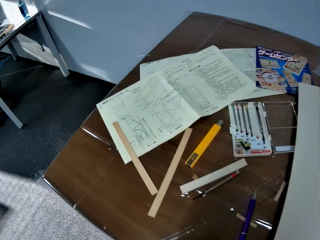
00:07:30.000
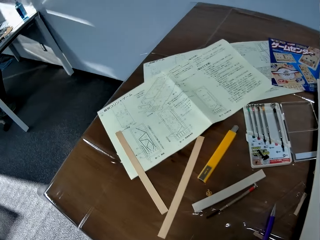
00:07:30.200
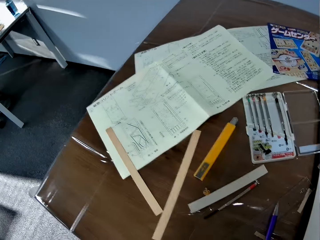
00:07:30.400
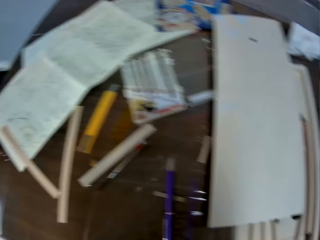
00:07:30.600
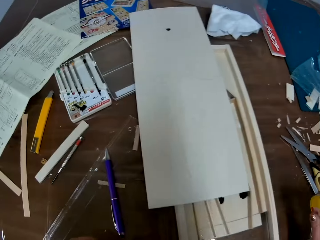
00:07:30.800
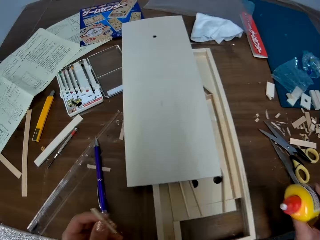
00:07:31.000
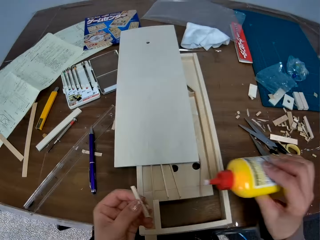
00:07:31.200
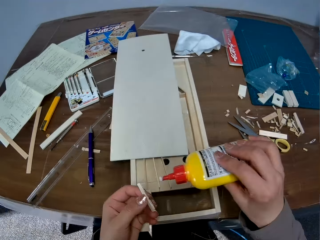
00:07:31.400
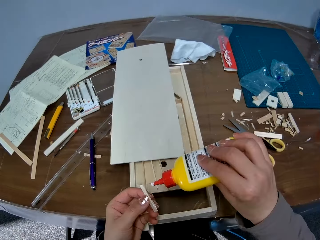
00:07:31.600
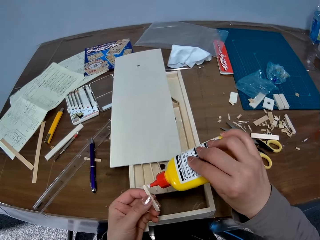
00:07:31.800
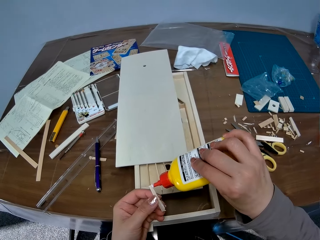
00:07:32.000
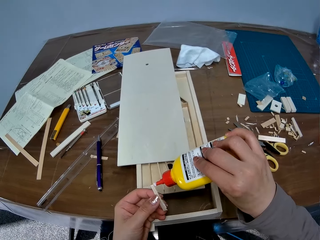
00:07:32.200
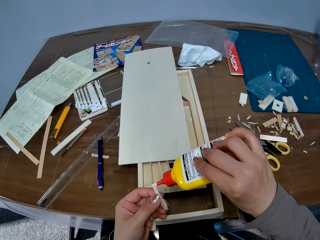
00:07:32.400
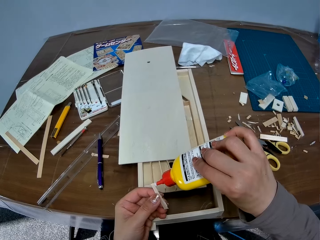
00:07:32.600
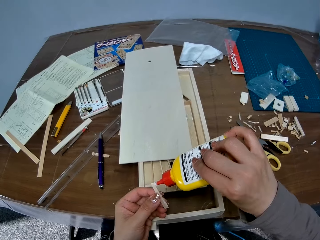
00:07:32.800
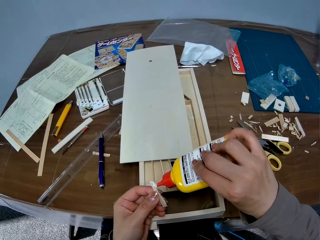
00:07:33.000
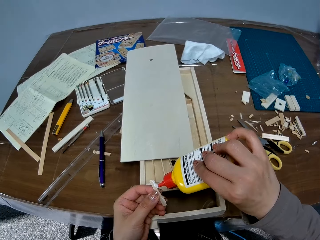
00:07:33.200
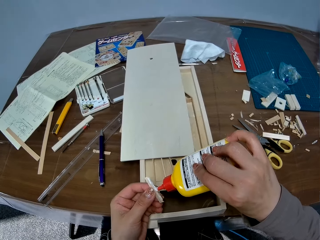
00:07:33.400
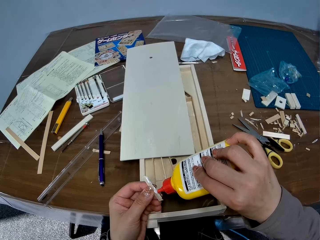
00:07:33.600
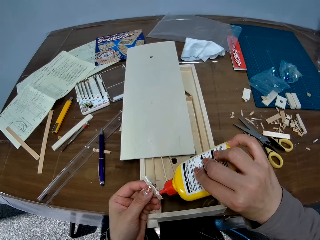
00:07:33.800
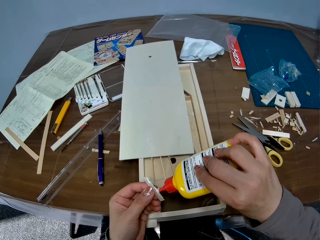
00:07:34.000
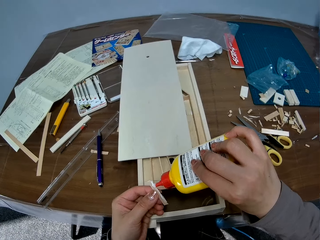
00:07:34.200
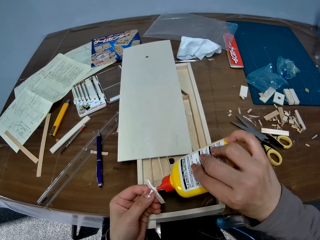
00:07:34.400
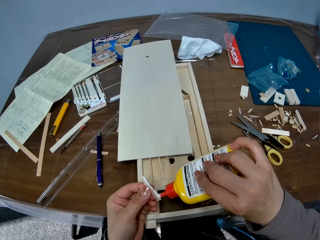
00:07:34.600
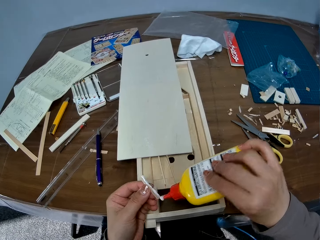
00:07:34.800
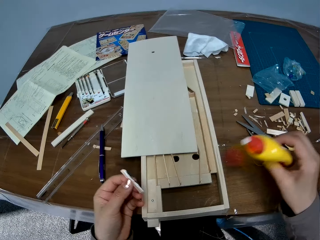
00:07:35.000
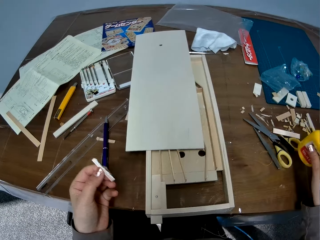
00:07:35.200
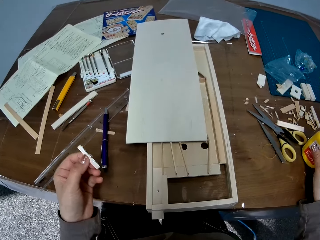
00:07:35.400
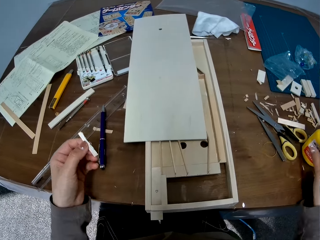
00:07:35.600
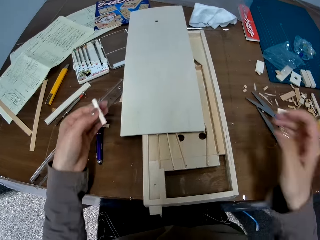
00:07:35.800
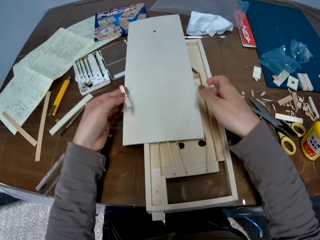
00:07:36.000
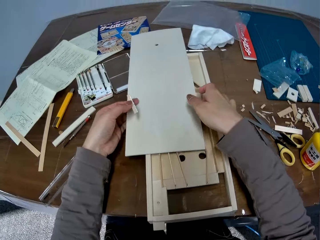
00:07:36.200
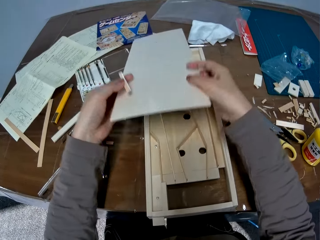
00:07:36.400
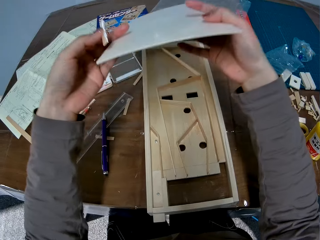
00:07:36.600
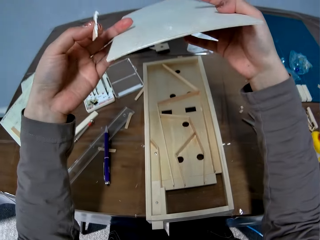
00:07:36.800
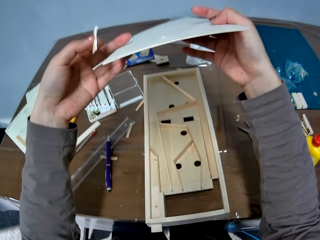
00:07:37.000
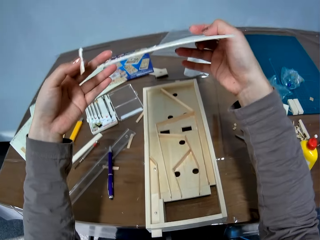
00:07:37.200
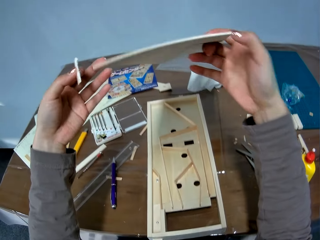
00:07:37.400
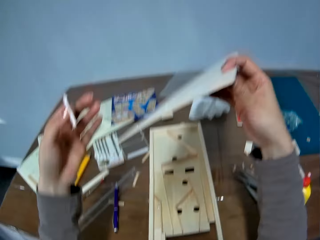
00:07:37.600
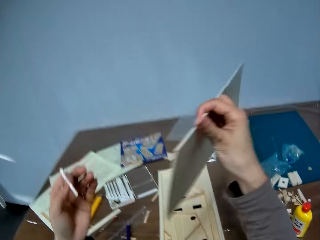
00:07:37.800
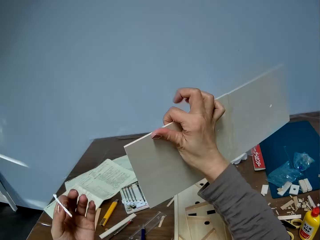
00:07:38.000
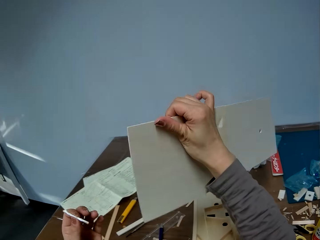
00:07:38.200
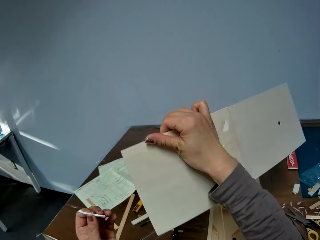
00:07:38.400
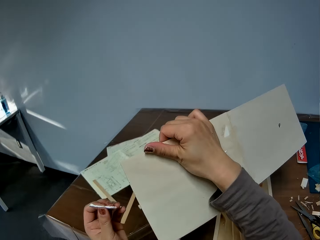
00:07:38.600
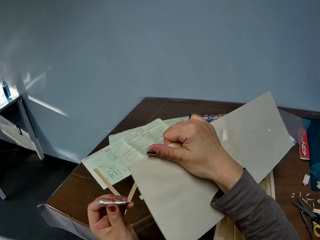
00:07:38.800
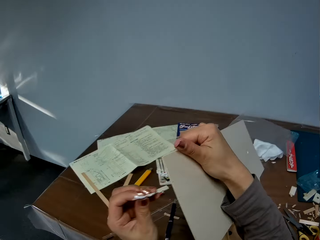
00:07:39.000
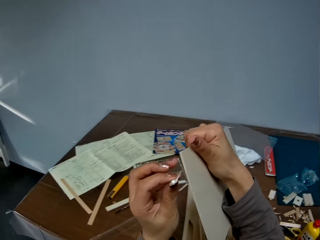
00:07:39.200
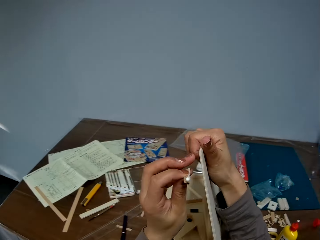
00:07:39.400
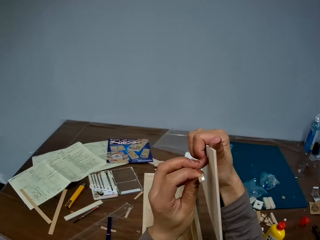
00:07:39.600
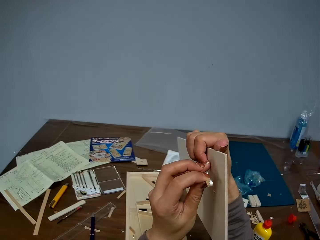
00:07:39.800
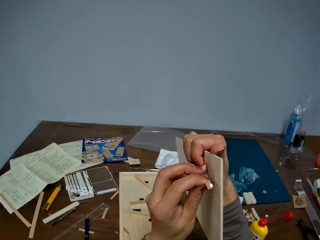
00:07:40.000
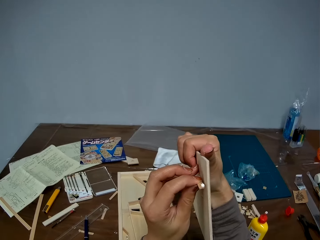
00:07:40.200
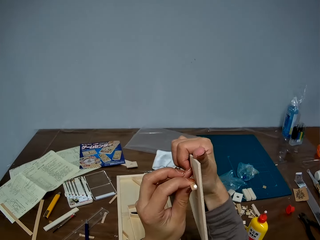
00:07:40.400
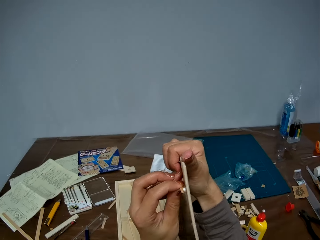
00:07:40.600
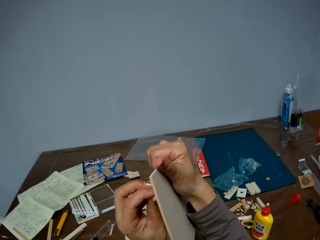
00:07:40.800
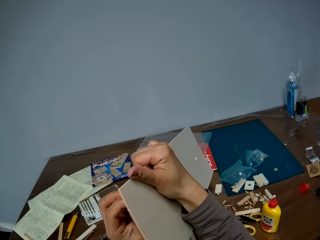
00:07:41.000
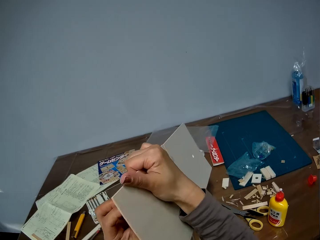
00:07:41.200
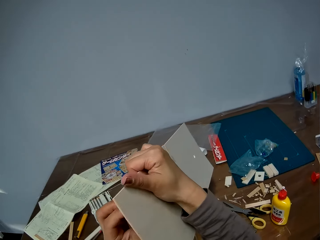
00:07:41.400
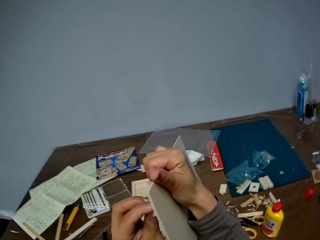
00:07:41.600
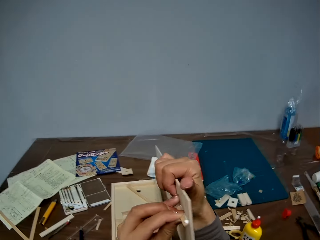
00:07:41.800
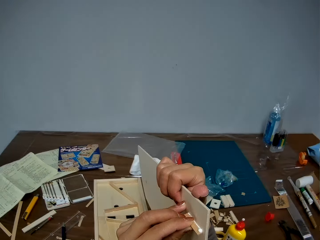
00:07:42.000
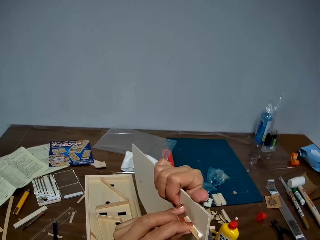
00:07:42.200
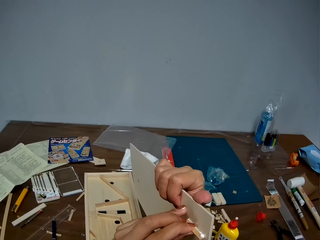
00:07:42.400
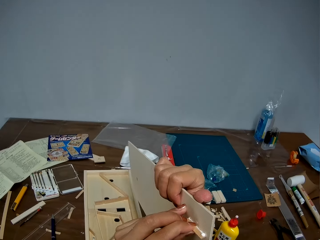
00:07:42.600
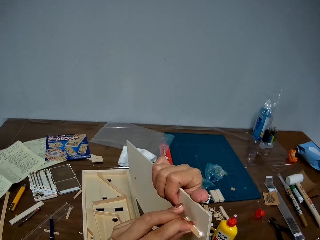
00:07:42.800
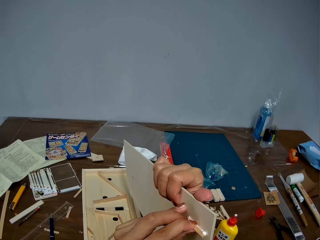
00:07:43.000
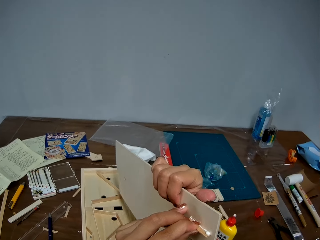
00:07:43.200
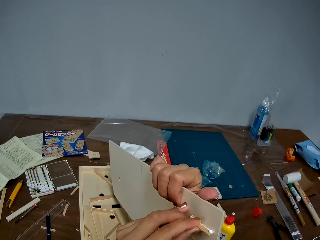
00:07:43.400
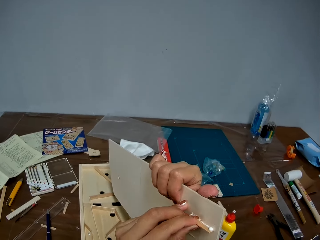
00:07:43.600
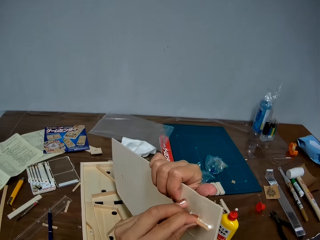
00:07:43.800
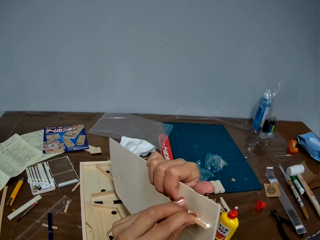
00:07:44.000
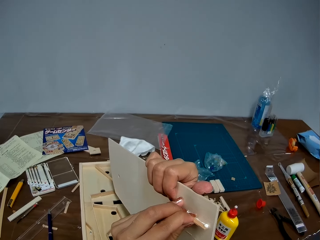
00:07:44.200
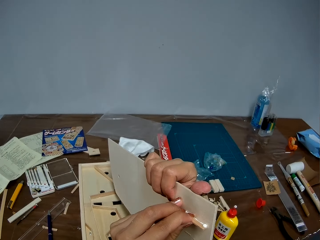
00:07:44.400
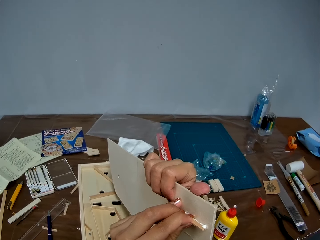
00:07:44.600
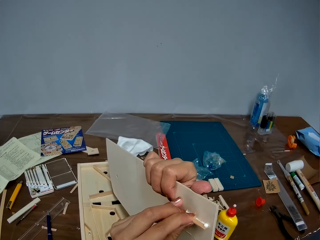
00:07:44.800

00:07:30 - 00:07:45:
The camera wearer looks around the room. They apply the glue to the other piece of wood. They drop the pack of glue on the table. They pick the piece of wood or cardboard from the woodwork. They look at the cardboard. They attach the other piece of wood to the piece of wood.

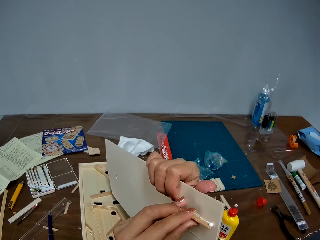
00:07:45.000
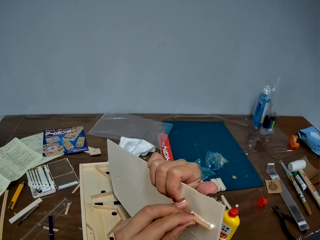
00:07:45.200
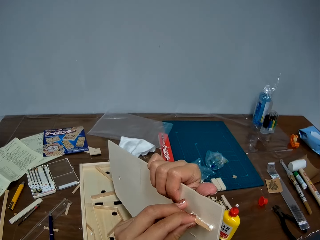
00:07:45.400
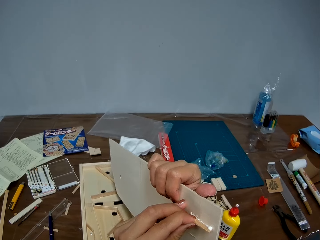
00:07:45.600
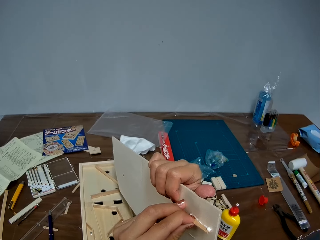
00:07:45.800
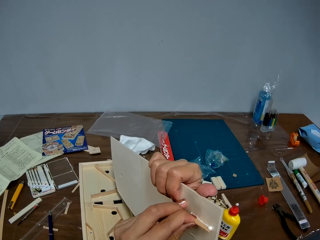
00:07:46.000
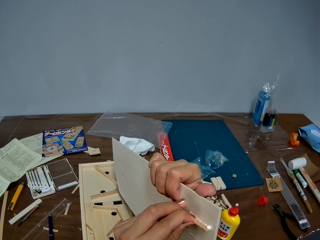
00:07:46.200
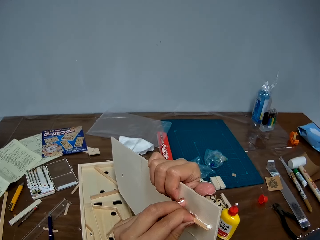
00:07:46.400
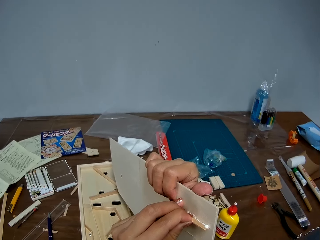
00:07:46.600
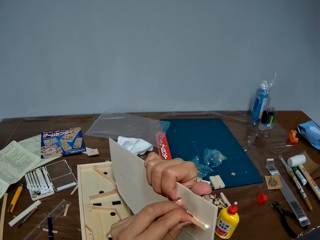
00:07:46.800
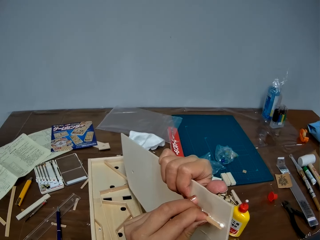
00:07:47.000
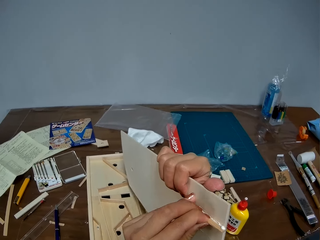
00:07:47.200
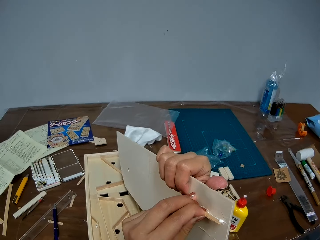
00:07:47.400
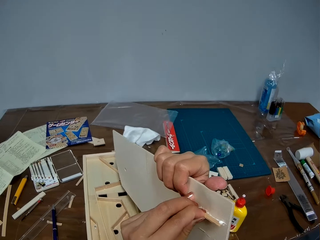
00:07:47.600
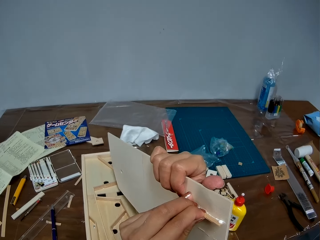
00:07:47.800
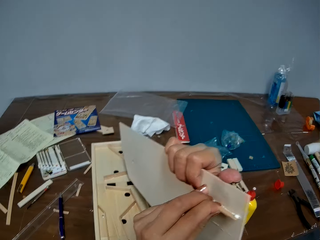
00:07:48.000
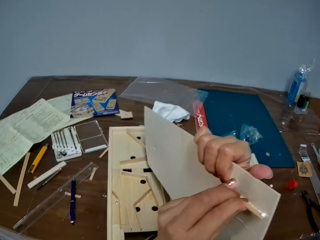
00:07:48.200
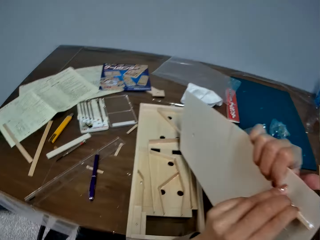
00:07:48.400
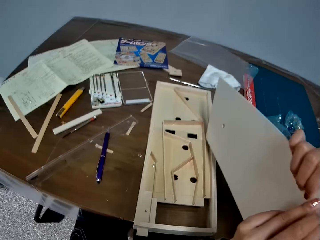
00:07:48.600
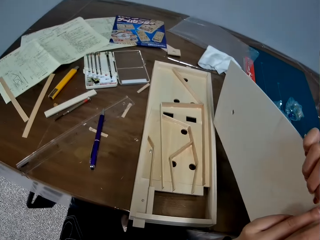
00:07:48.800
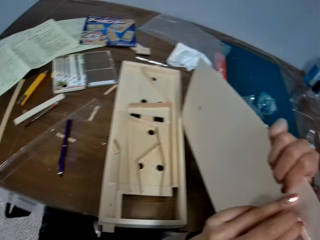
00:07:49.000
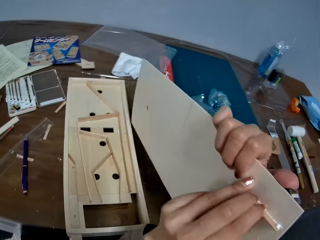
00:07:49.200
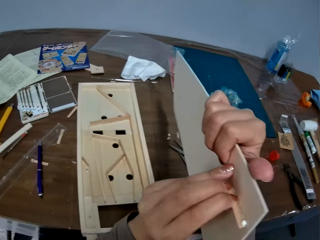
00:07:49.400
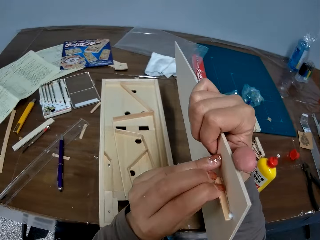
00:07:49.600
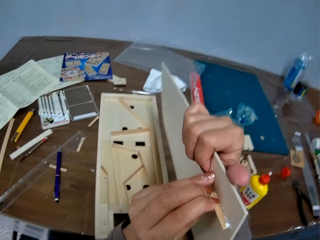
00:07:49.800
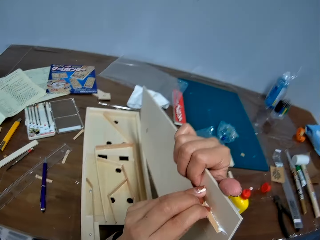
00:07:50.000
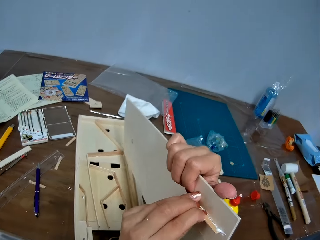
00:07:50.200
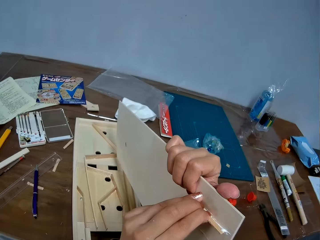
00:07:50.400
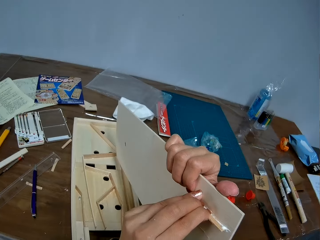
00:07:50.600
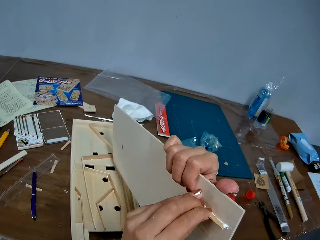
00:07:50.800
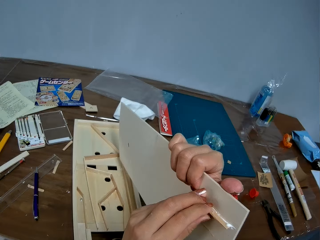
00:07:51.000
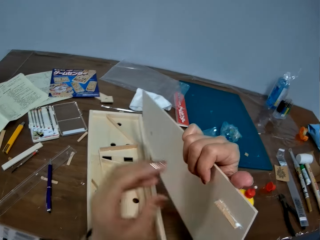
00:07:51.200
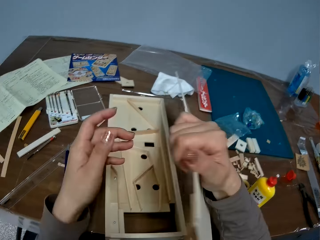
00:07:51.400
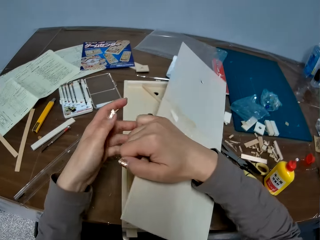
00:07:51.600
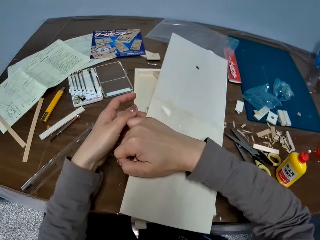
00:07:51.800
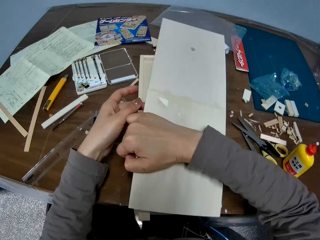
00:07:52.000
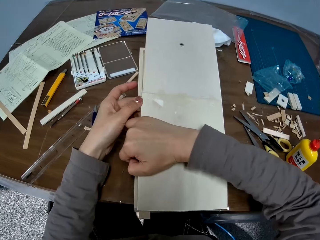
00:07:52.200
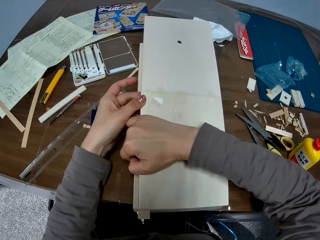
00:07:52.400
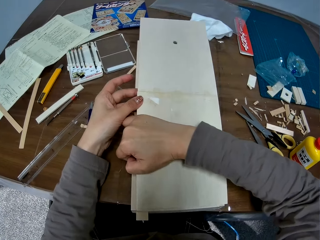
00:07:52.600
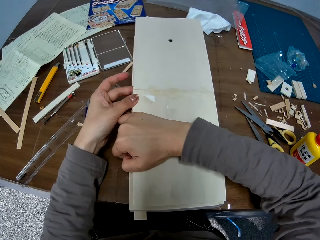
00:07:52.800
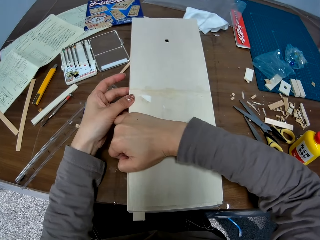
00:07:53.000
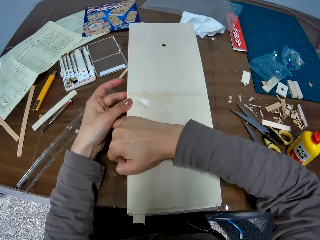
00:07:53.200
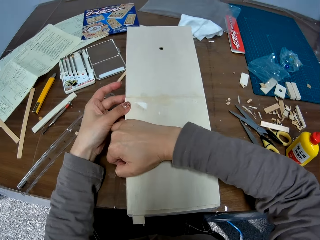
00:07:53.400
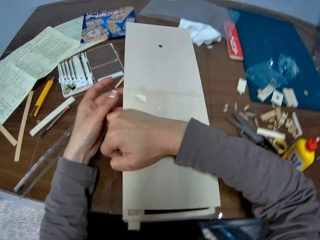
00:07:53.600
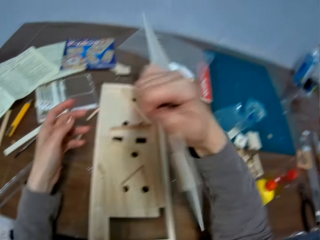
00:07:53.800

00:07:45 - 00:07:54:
The camera wearer places the piece of wood on the woodwork or pinball table.
